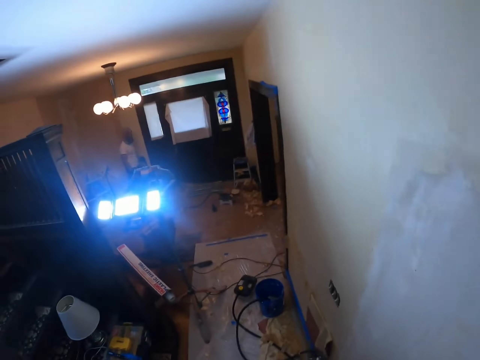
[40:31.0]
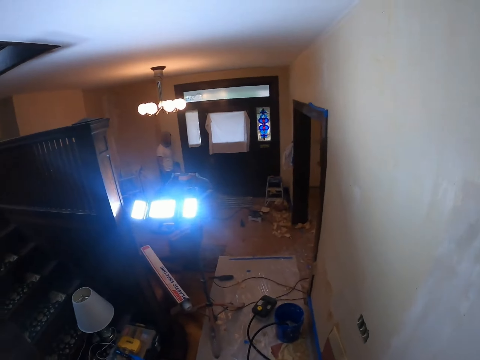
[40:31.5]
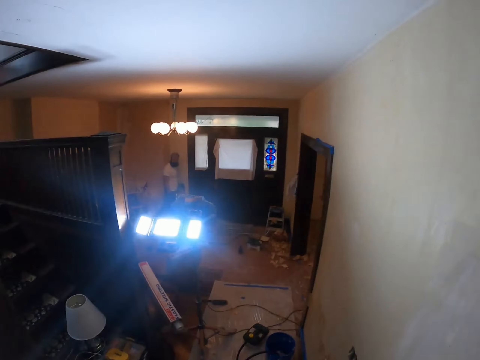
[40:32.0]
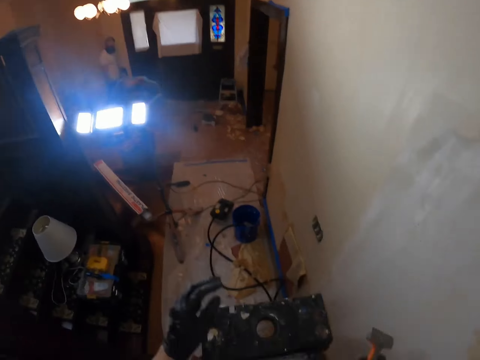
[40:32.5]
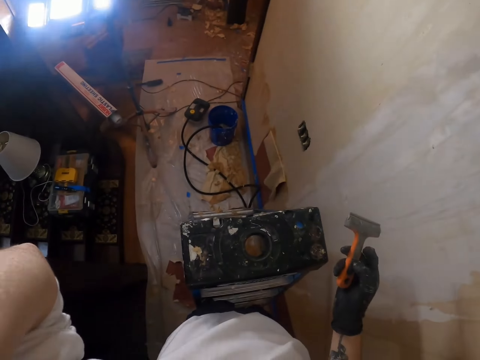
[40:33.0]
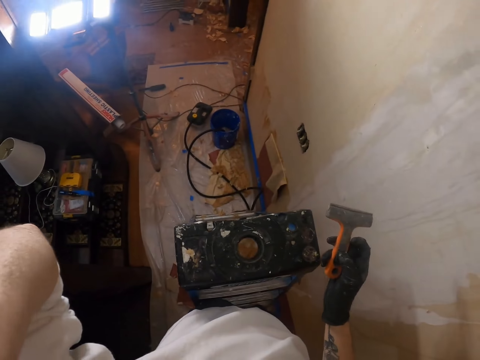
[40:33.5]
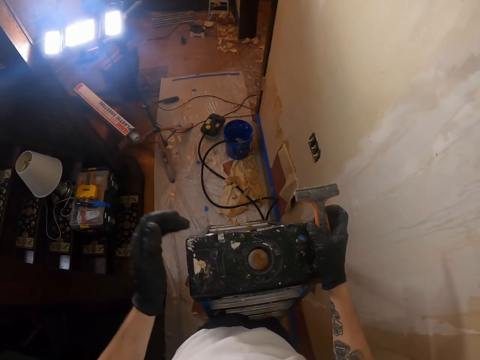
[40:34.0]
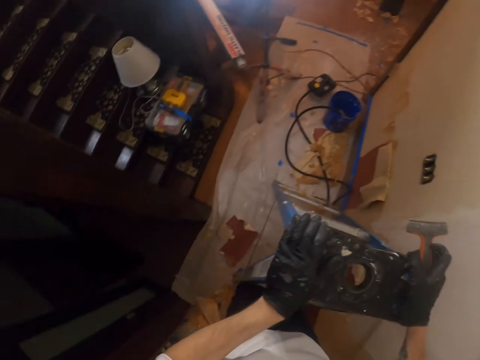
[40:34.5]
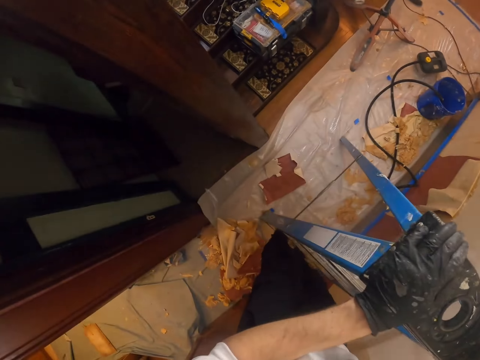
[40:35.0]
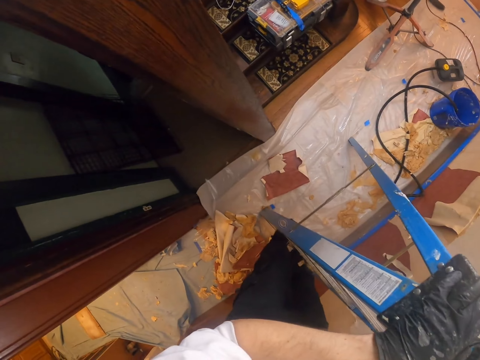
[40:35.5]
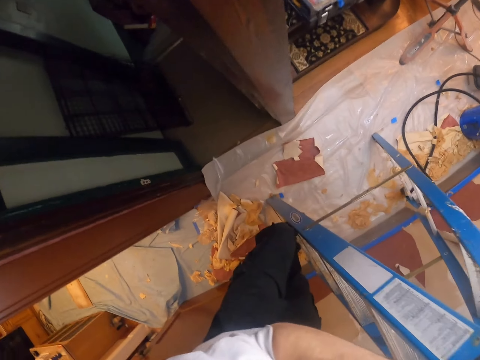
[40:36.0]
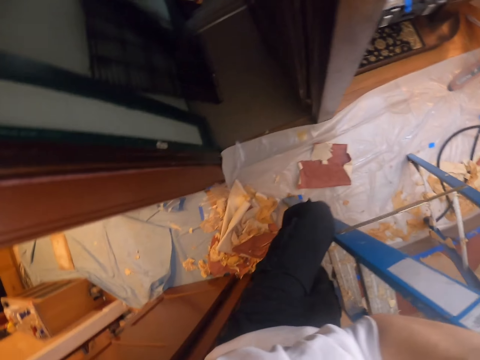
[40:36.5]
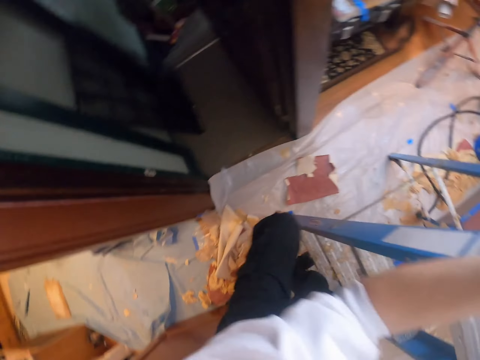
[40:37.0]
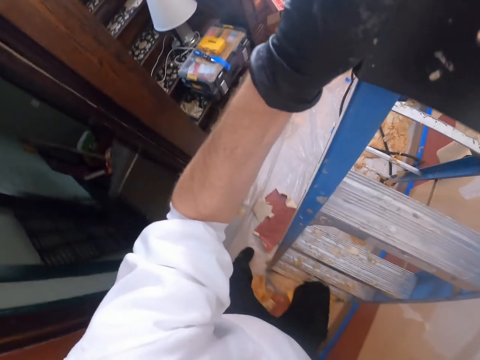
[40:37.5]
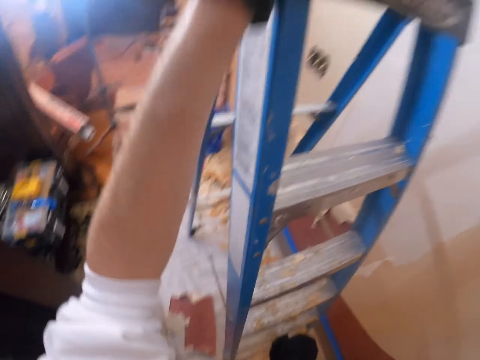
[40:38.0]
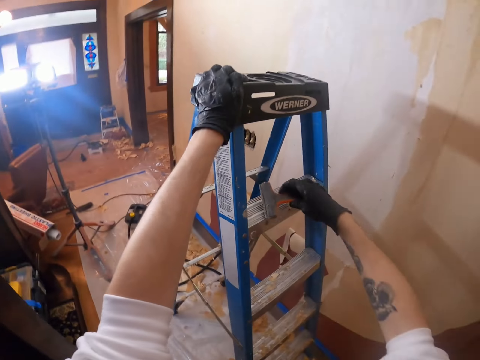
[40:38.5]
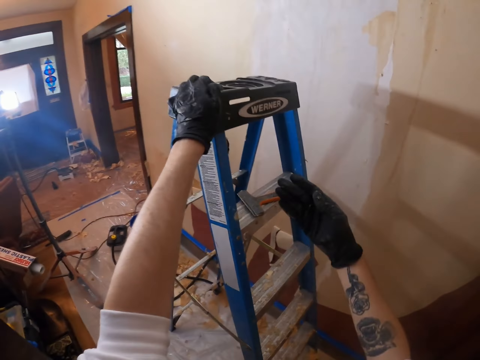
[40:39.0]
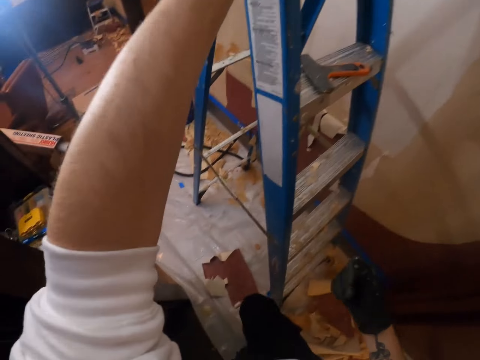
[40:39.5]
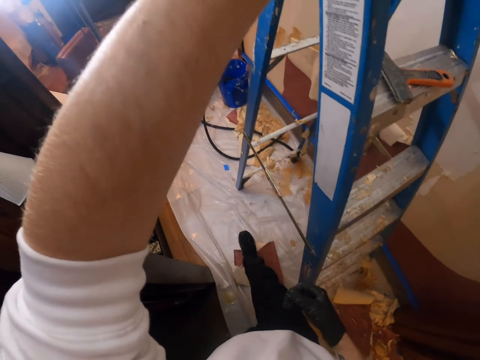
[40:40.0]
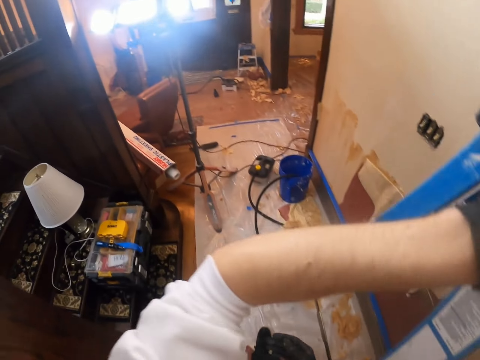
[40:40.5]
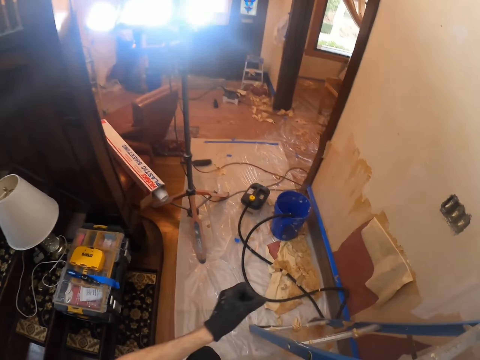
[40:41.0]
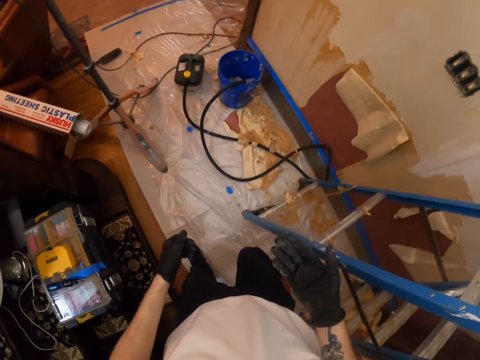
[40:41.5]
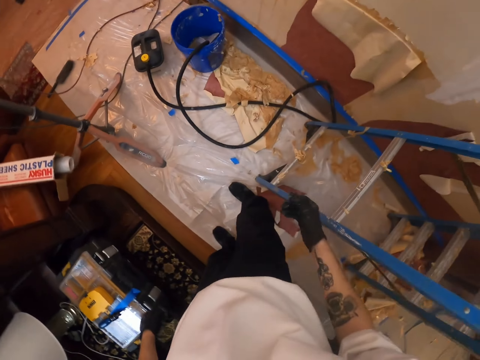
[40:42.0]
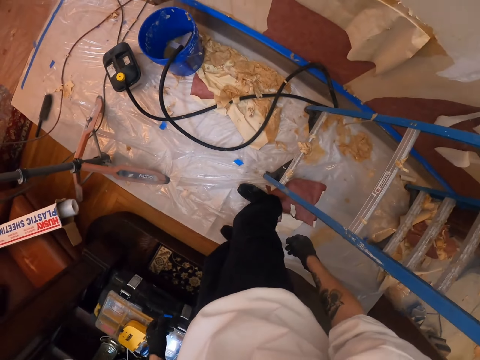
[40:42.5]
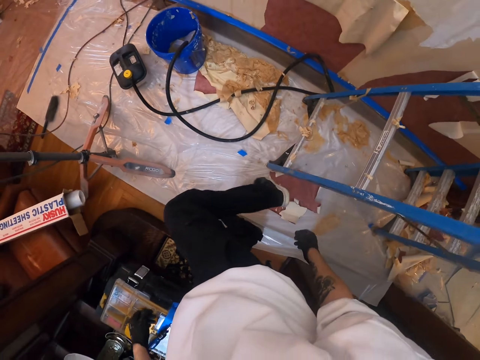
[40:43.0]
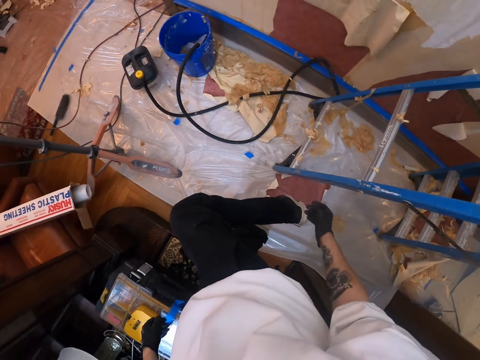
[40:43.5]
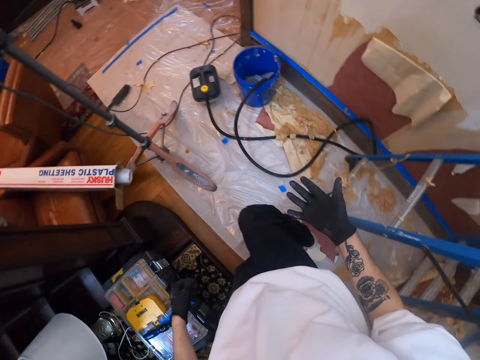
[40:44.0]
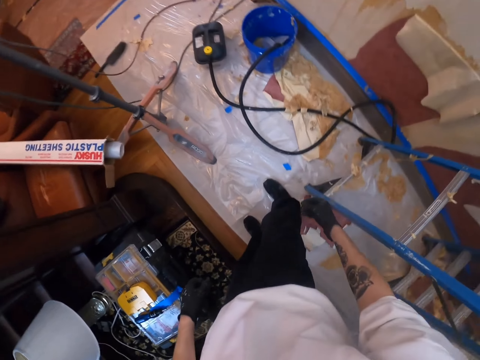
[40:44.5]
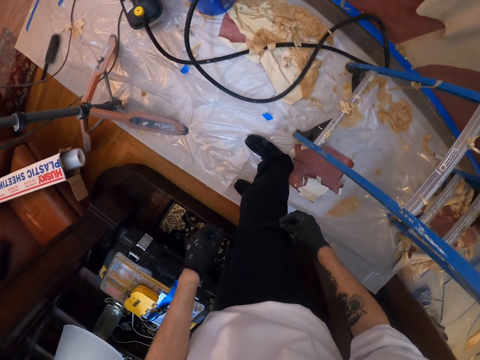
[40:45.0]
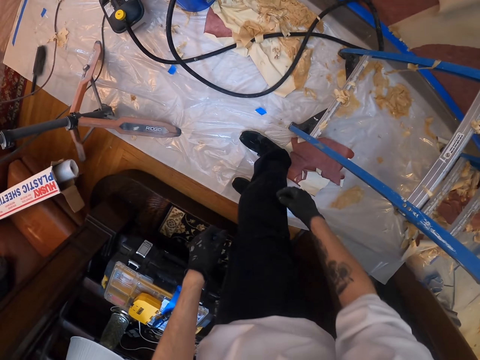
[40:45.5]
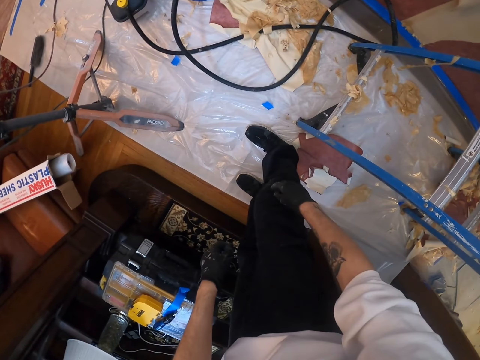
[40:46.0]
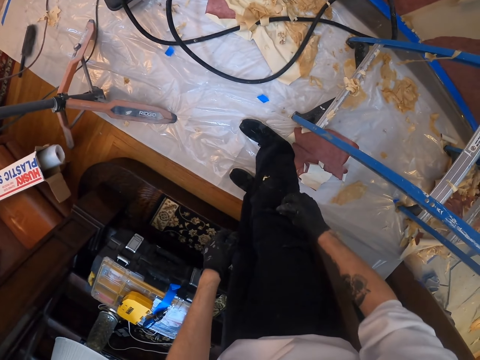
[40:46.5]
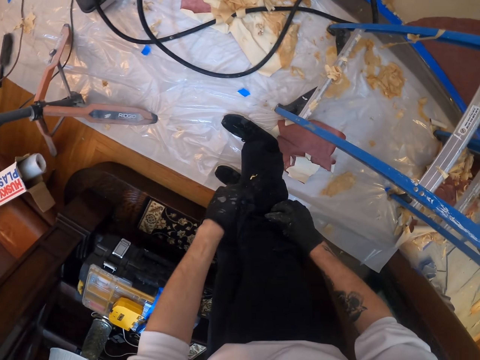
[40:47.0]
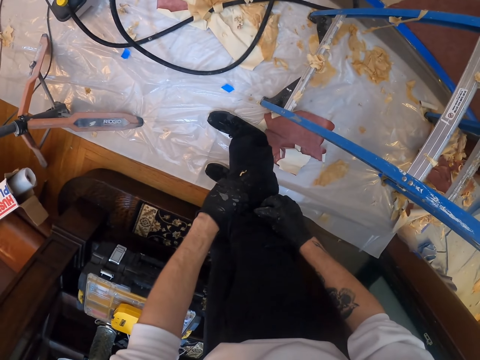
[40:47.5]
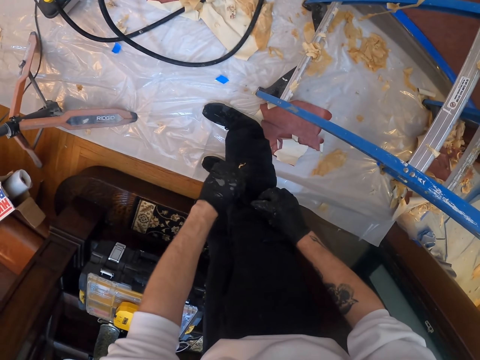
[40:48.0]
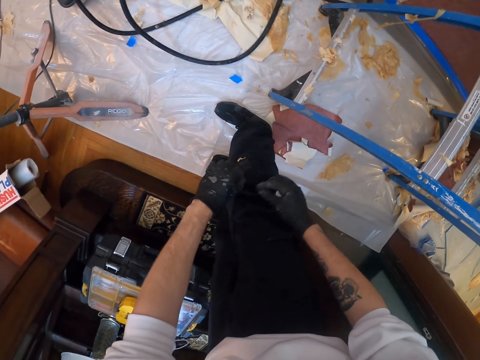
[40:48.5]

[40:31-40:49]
The camera wearer looks around. He raises the hand. He adjusts his camera. He holds the ladder. He climbs the ladder. He puts the paint scrubber on the ladder. He moves around. He touches the shoe. He does something. He touches the cloth. He removes something from the trouser.

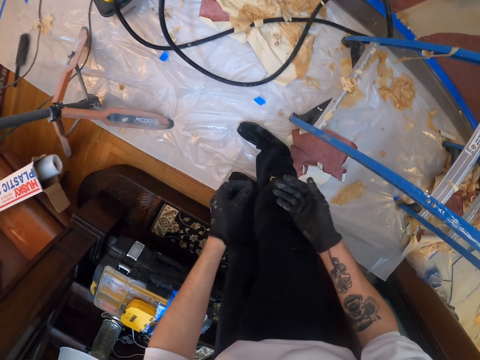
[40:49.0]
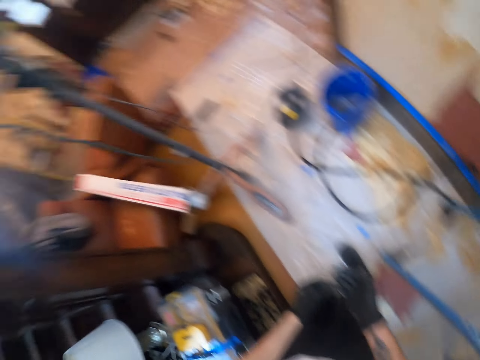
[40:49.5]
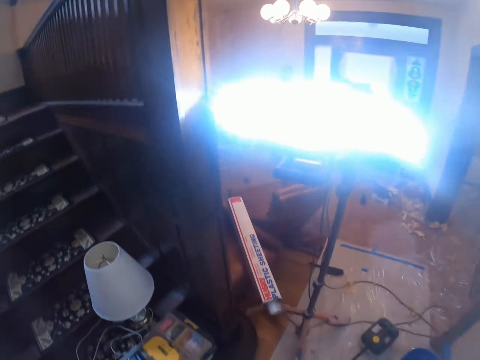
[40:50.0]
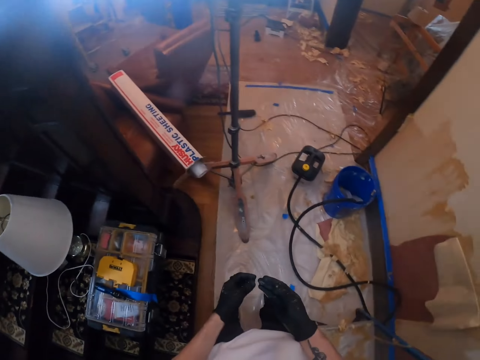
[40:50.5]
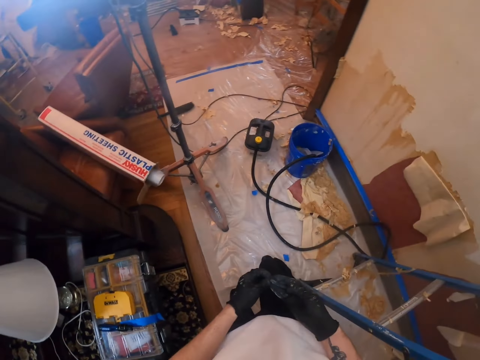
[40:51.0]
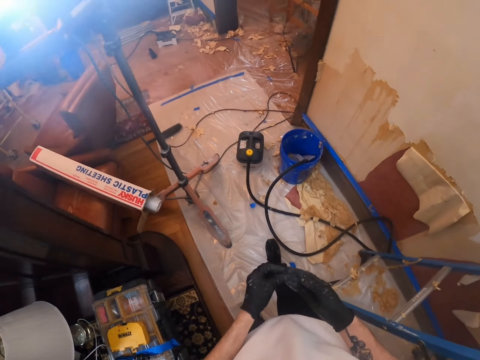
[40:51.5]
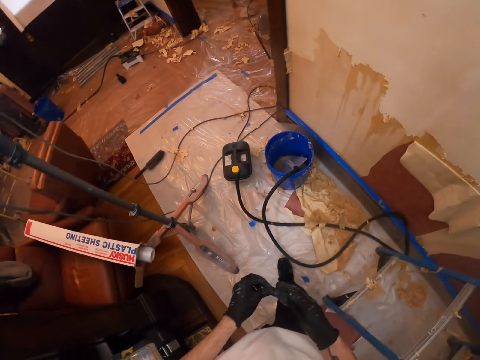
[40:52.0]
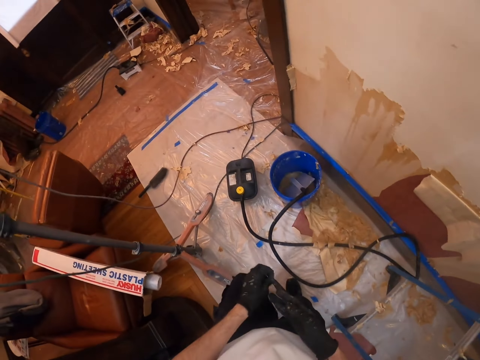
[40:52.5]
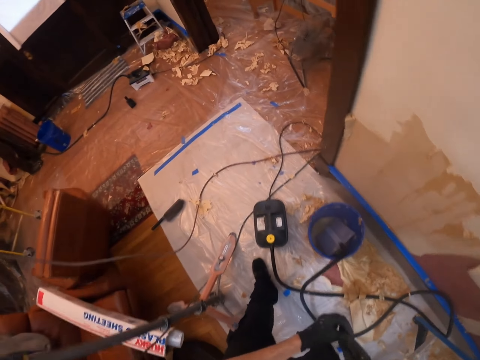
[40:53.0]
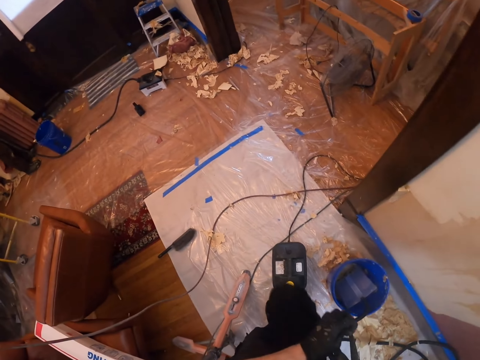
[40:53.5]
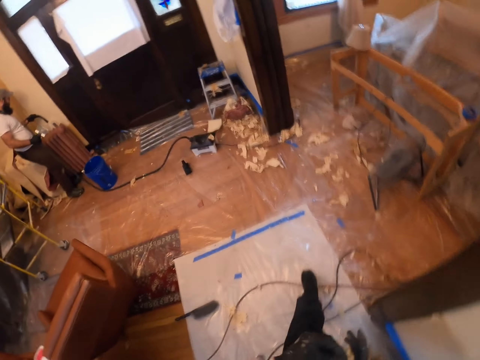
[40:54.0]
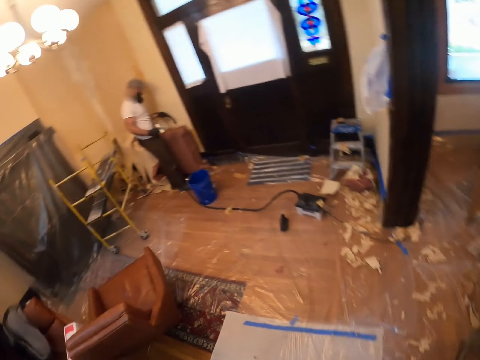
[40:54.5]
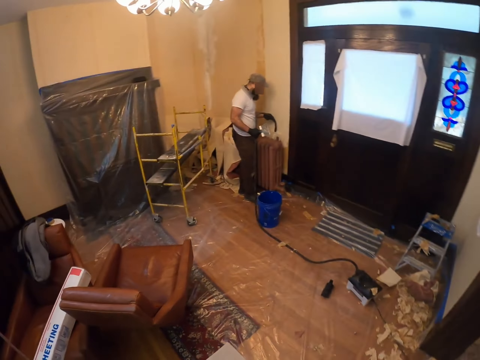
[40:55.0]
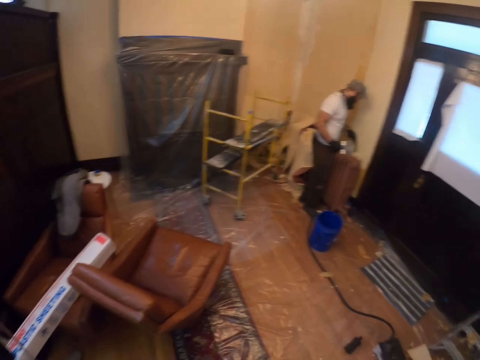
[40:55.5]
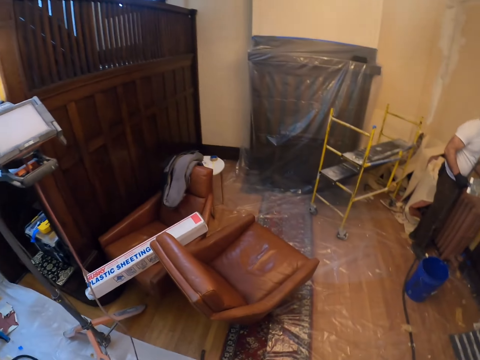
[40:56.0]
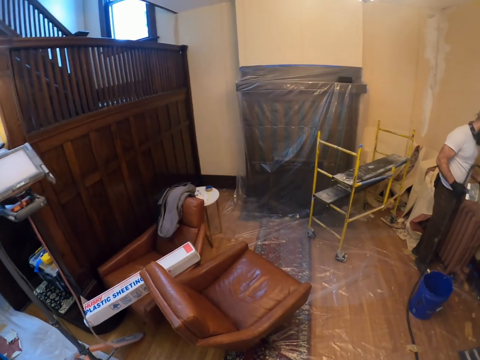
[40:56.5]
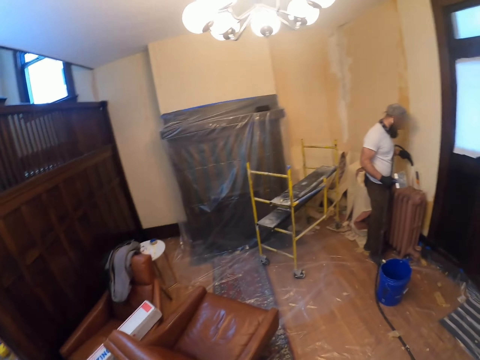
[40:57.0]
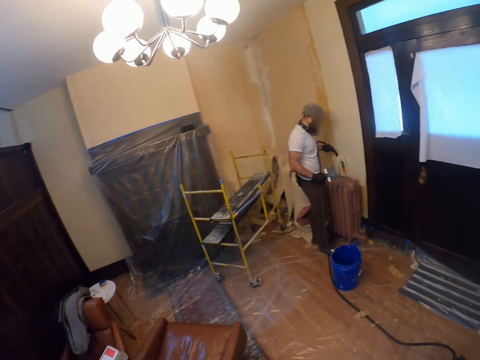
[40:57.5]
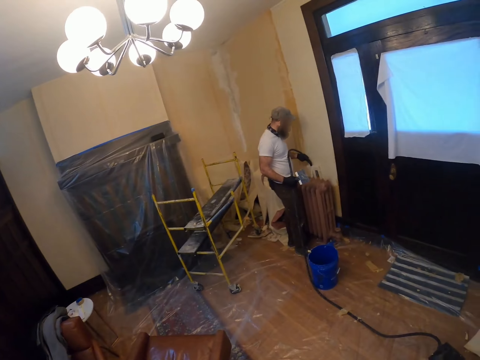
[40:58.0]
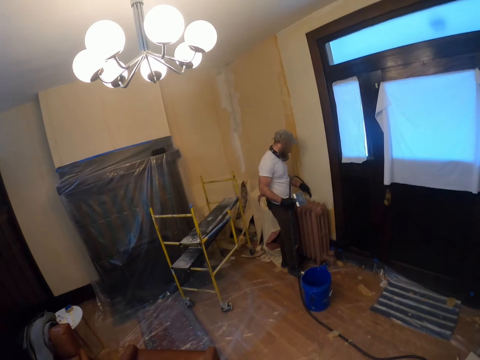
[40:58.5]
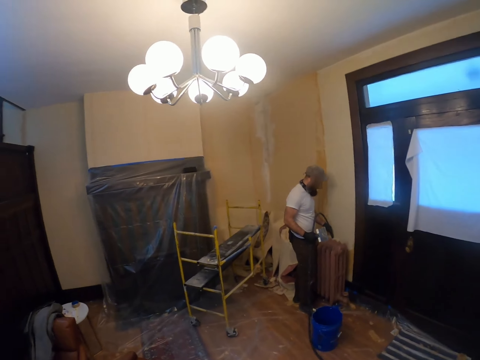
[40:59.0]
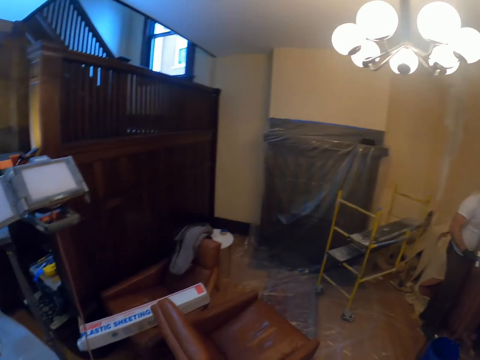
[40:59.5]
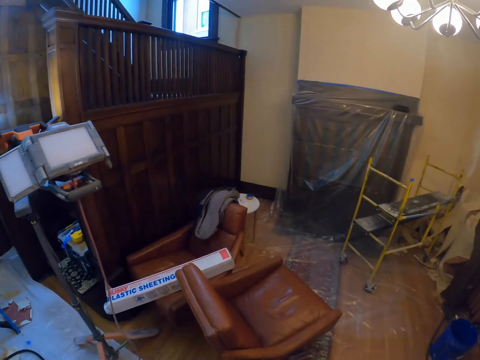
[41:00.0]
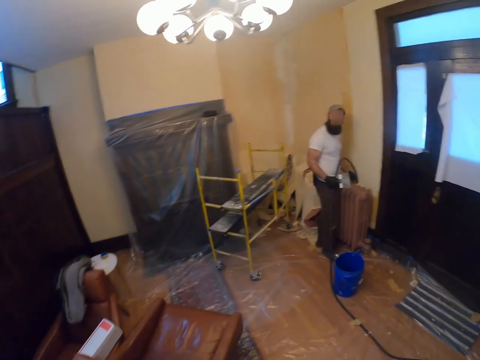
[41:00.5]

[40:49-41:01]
The camera wearer looks around. He does something with his hands. He walks around. A person holds something.
